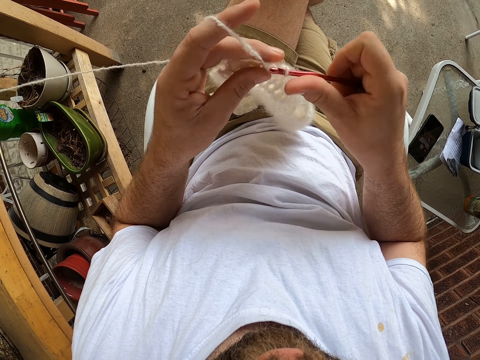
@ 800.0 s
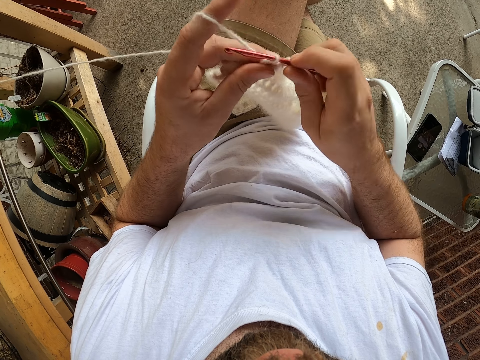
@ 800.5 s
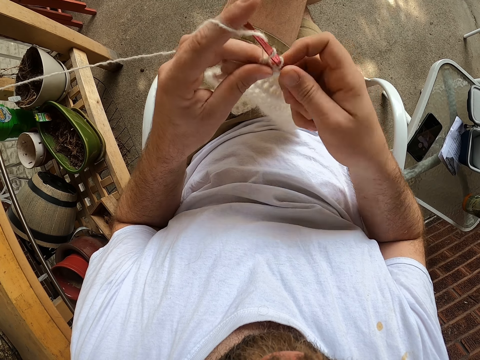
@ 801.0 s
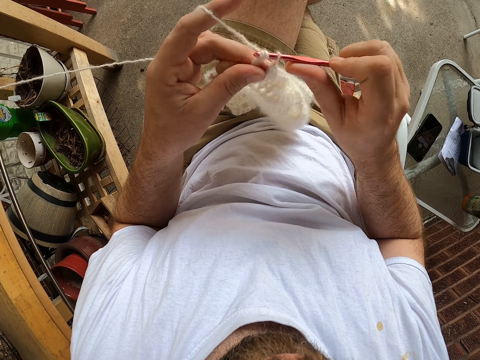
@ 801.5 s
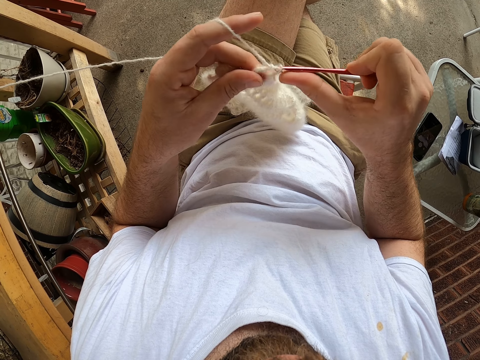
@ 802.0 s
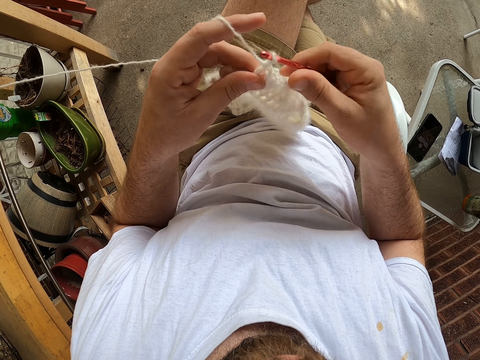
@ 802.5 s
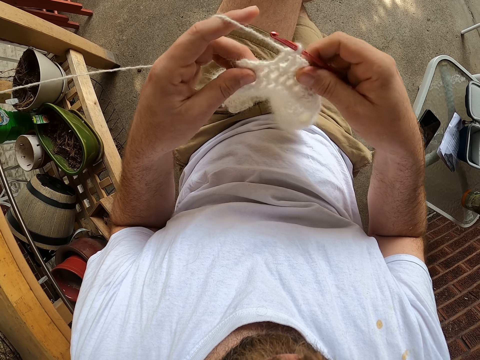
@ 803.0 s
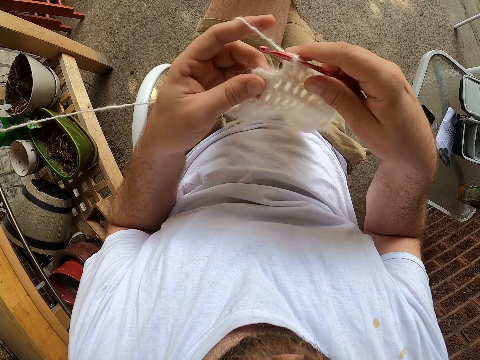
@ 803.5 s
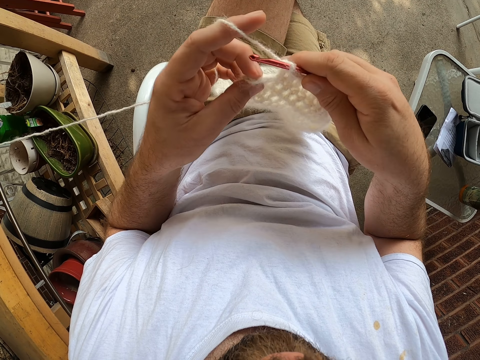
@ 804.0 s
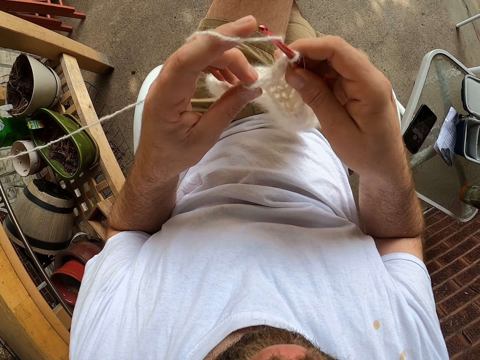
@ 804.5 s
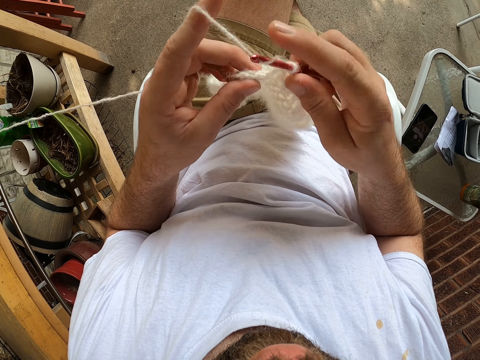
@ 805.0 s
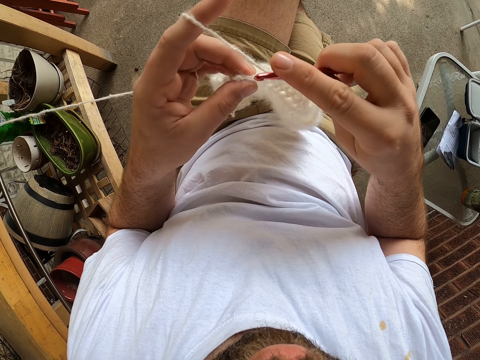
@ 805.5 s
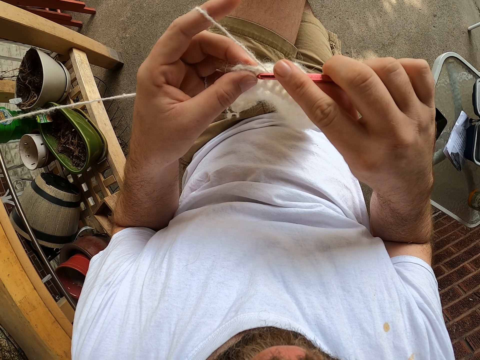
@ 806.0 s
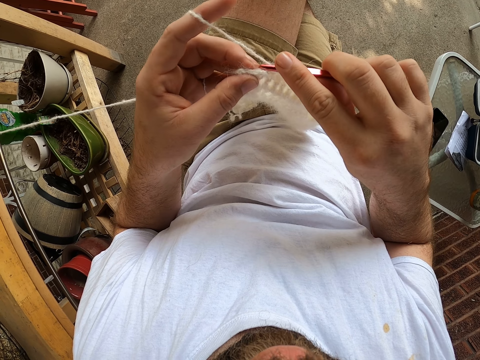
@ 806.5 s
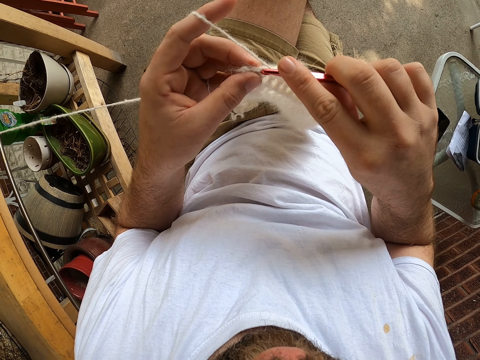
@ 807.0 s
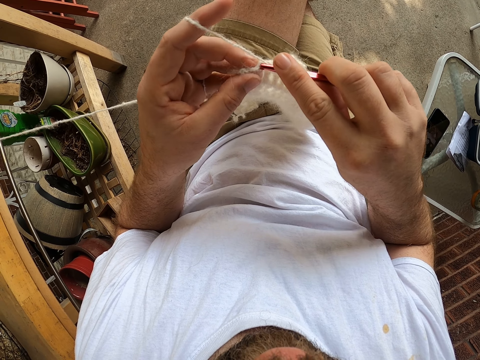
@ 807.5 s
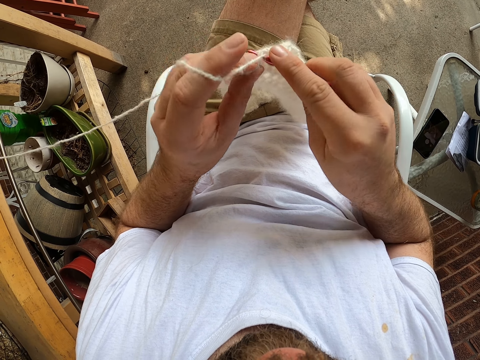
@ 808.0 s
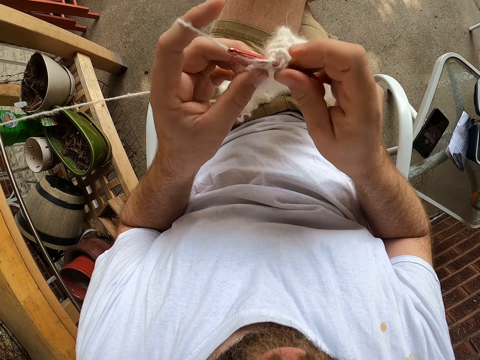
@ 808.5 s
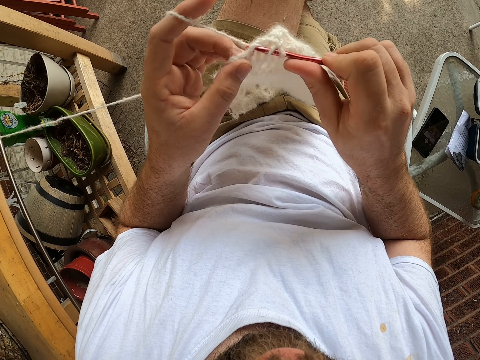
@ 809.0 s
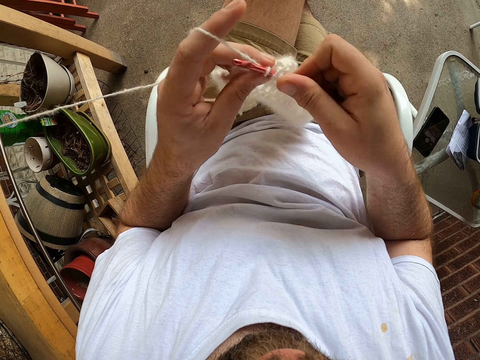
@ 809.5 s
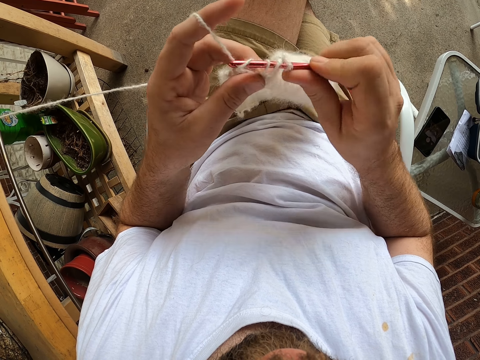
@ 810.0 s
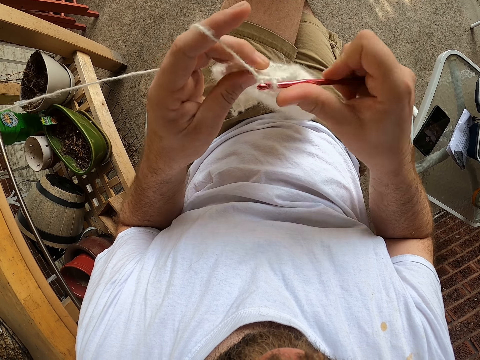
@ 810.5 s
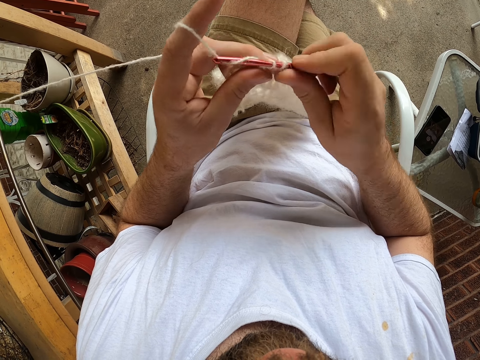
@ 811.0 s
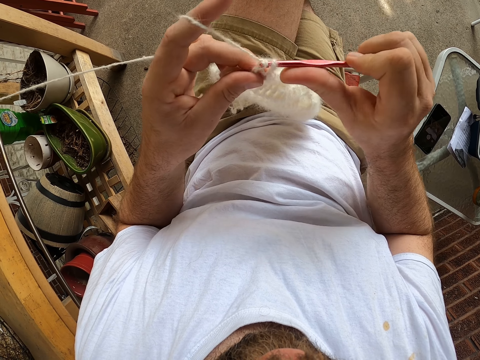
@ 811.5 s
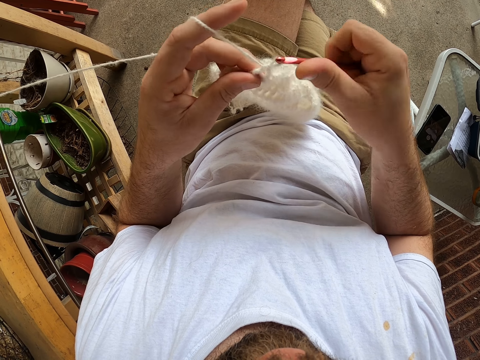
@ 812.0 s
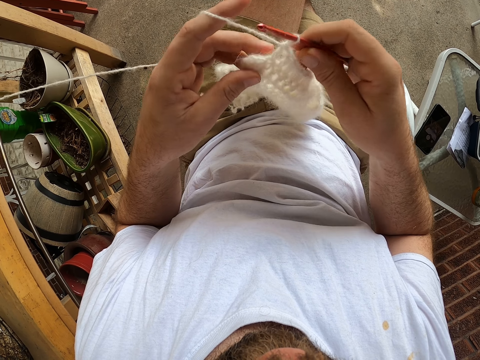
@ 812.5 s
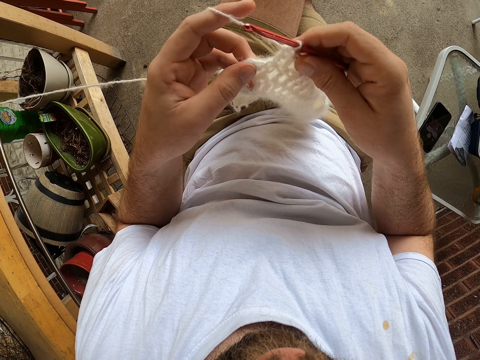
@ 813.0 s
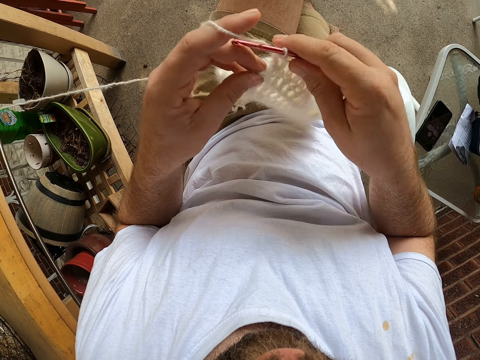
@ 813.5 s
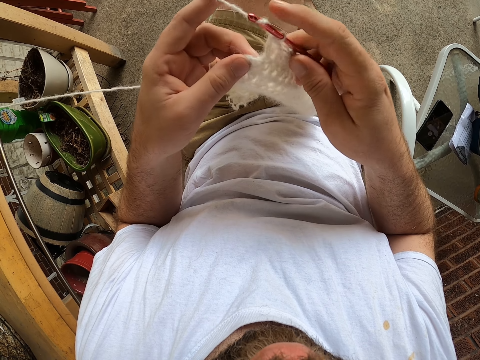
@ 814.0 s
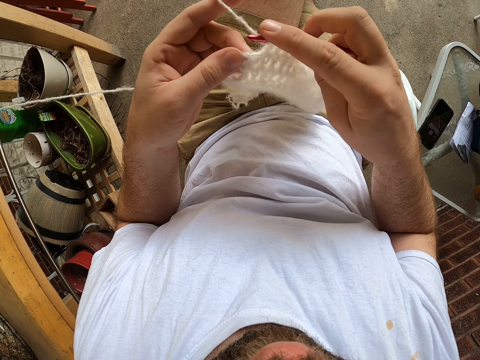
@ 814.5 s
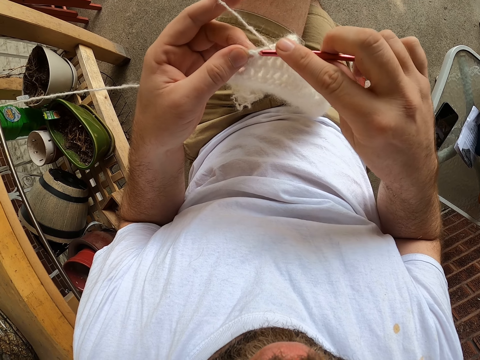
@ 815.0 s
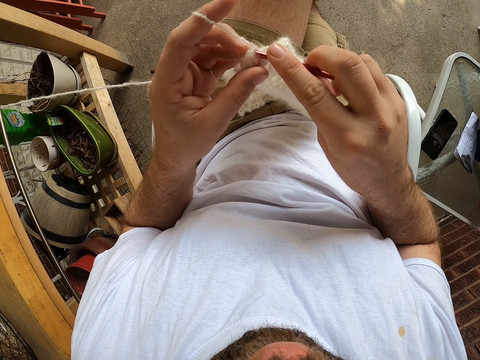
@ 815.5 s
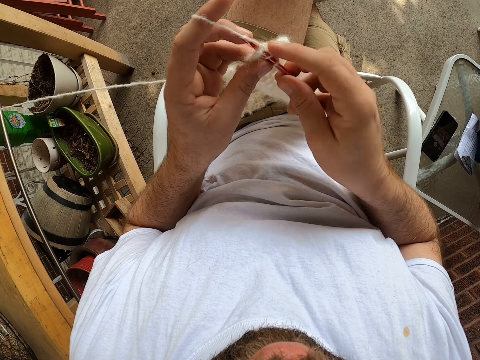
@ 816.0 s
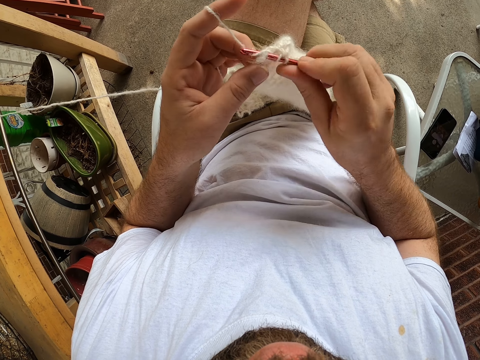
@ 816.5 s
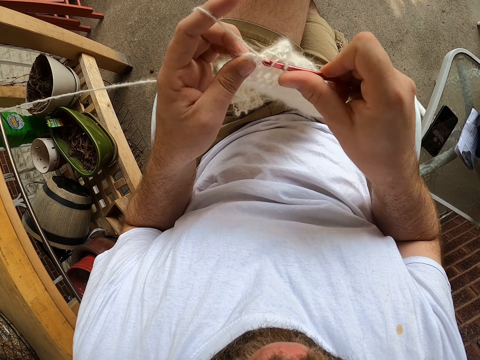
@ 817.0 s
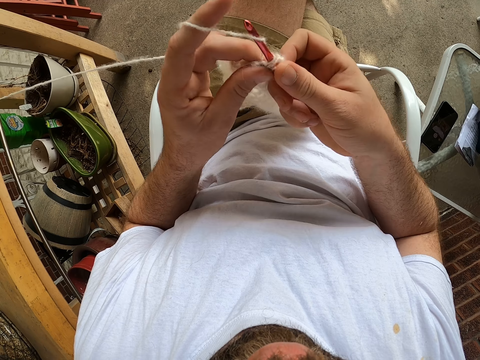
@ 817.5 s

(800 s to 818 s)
The camera wearer adjusts the fabric. They knit the fabric. They adjust the fabric. They knit the fabric.

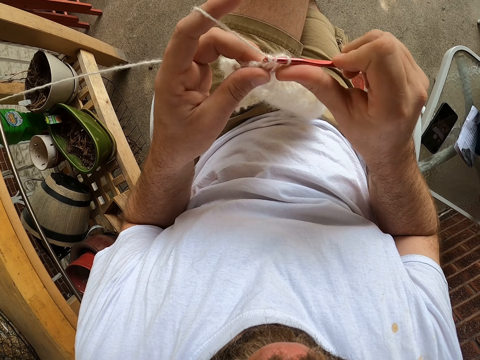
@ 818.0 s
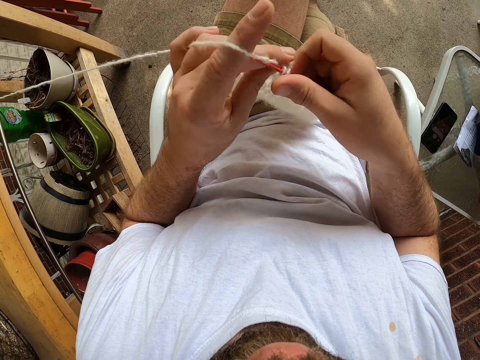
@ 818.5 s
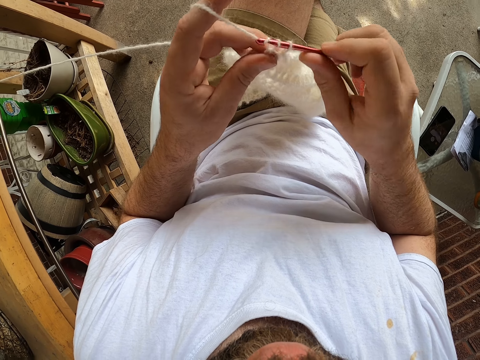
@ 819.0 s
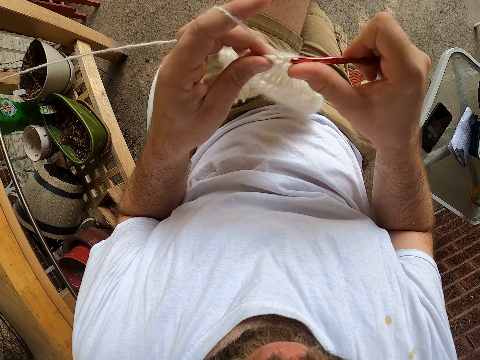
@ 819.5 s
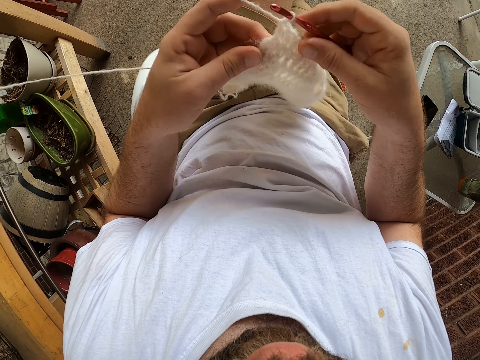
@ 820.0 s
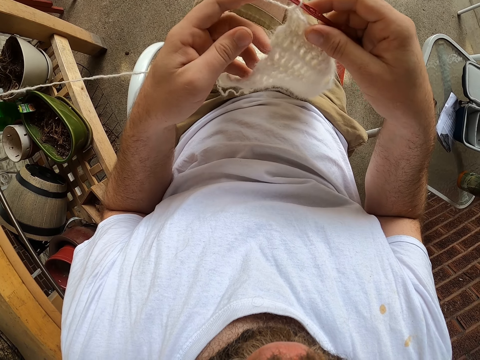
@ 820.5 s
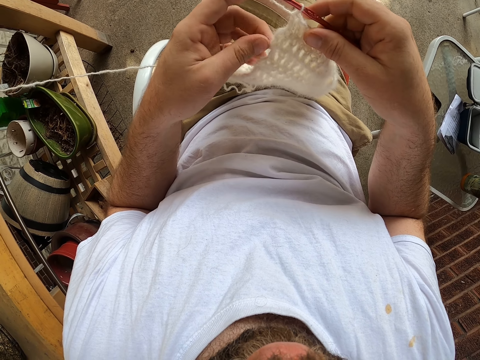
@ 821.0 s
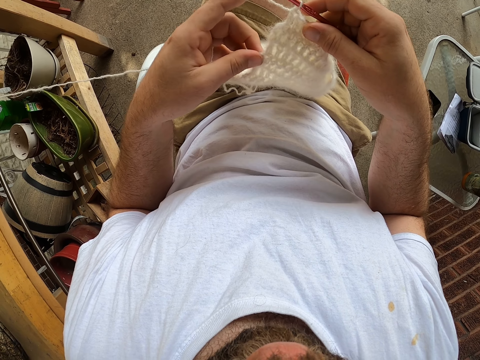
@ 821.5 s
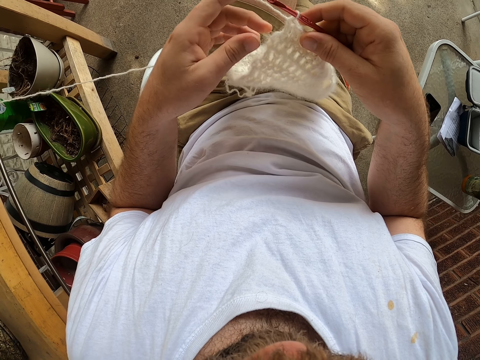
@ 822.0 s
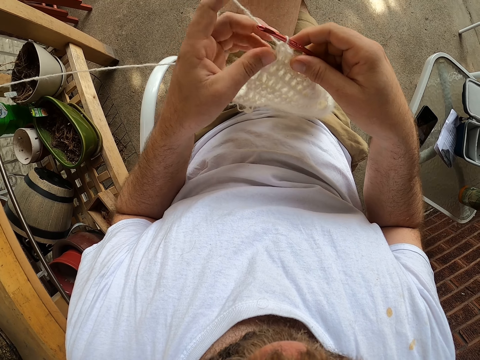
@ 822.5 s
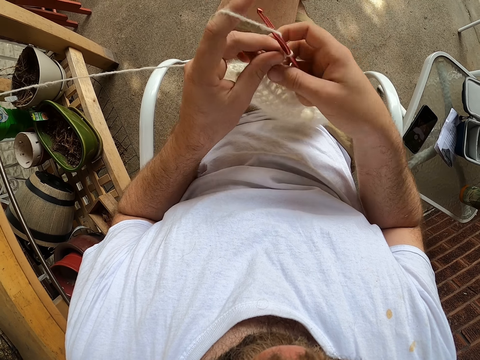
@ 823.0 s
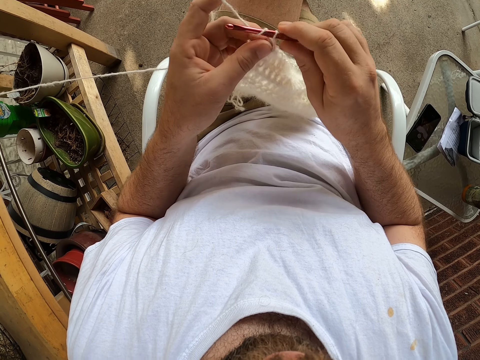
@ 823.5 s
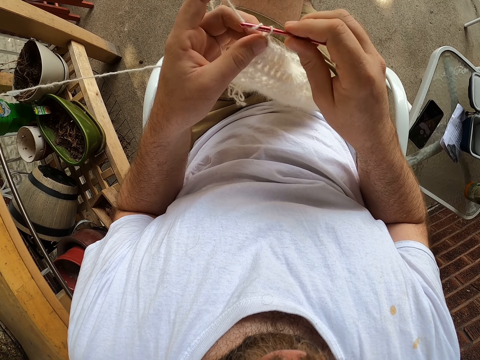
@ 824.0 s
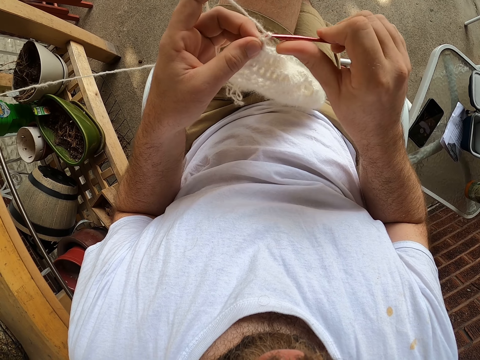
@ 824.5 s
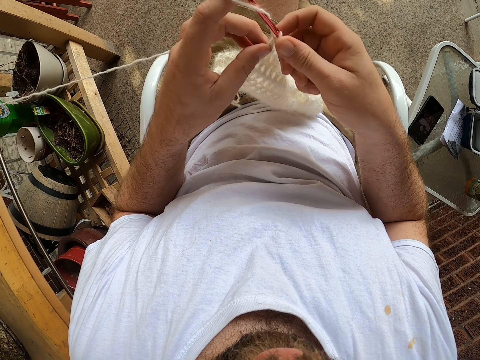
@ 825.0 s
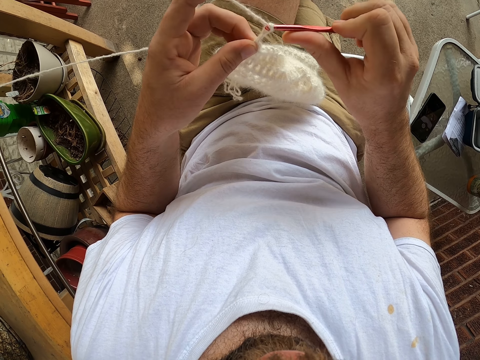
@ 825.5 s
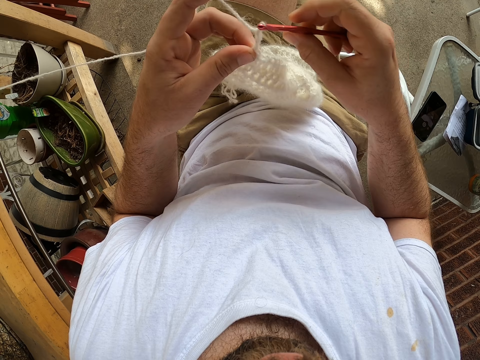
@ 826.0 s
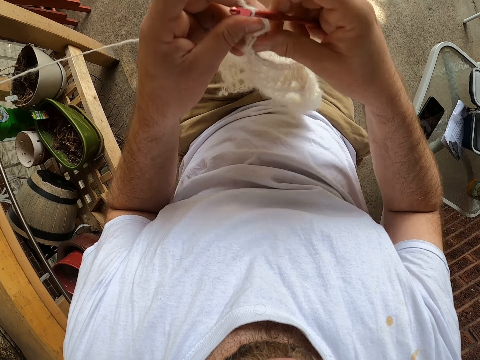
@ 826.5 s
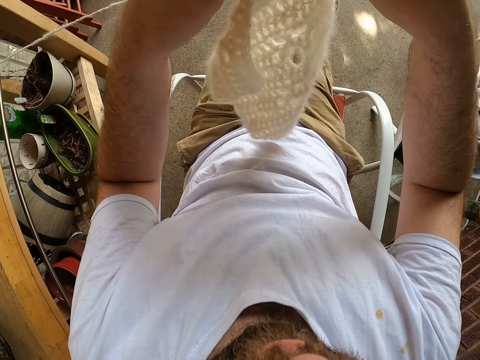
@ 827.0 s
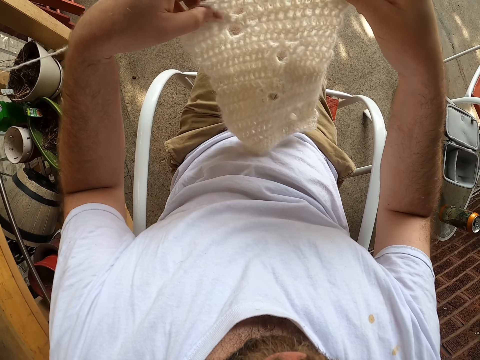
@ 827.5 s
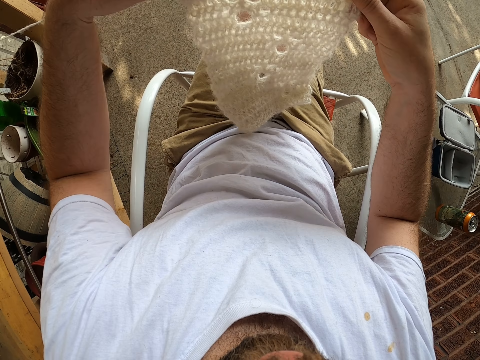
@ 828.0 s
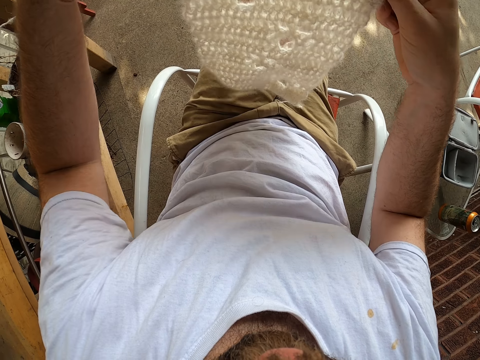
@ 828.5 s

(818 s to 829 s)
The camera wearer adjusts the fabric. They knit the fabric. They turn the crochet.
